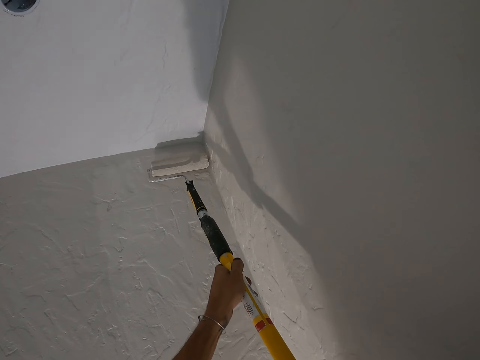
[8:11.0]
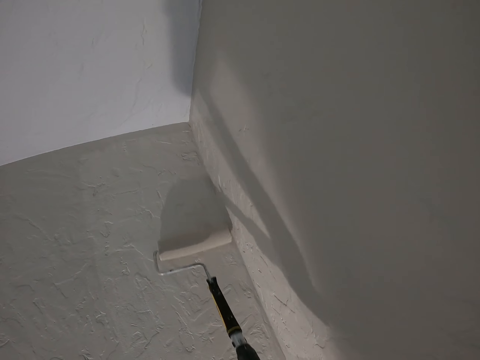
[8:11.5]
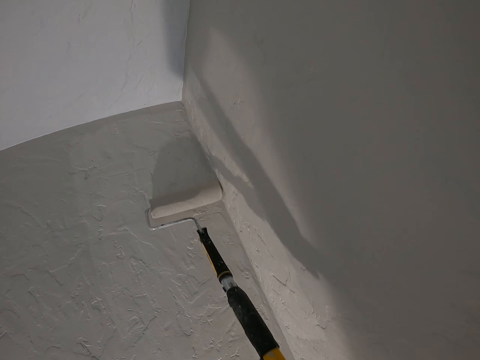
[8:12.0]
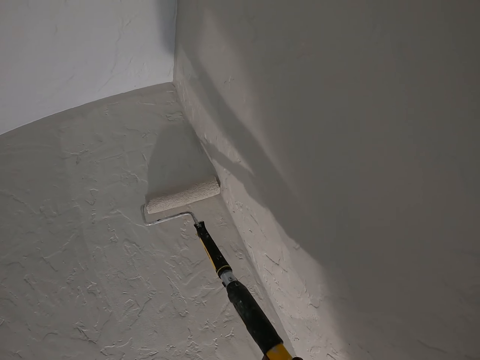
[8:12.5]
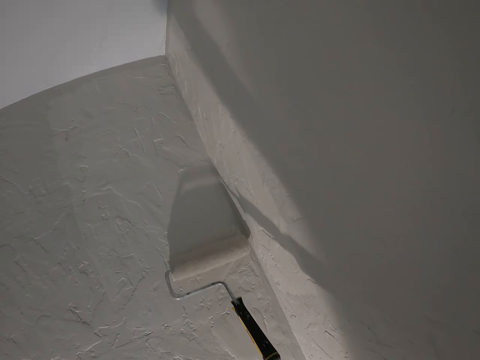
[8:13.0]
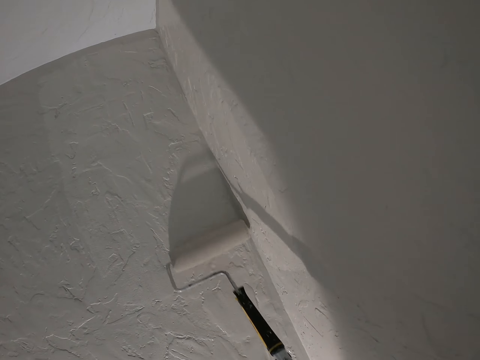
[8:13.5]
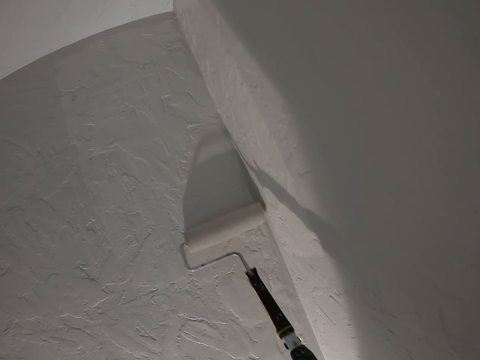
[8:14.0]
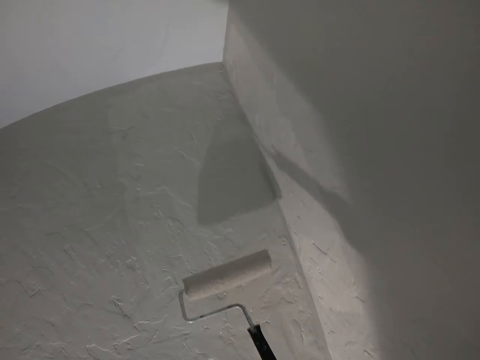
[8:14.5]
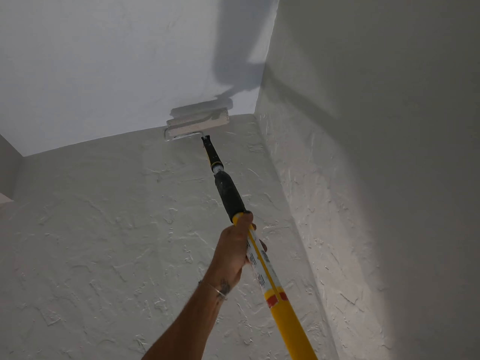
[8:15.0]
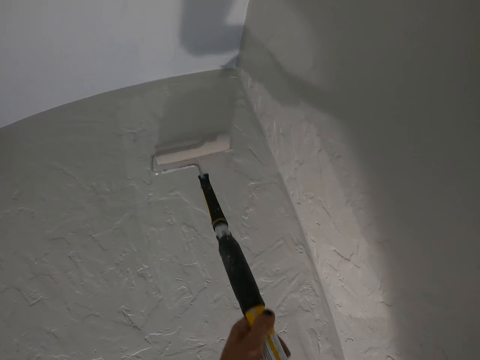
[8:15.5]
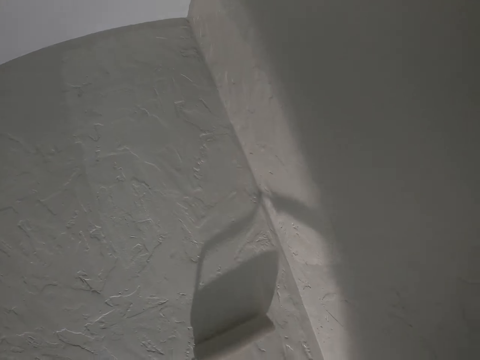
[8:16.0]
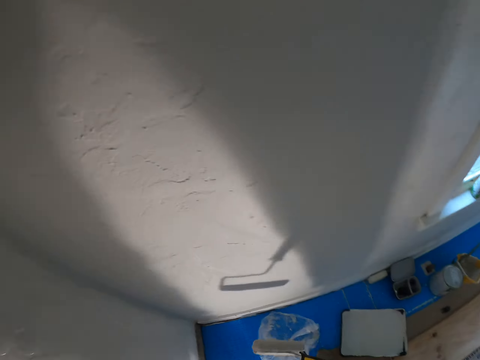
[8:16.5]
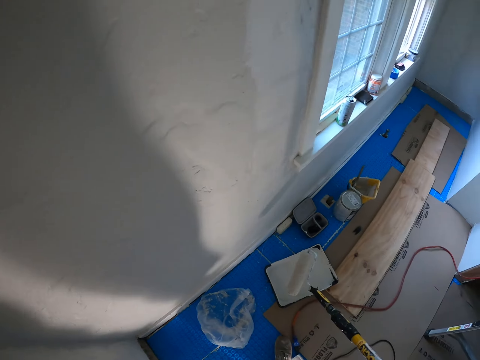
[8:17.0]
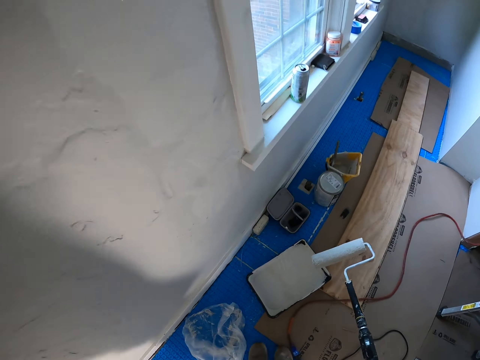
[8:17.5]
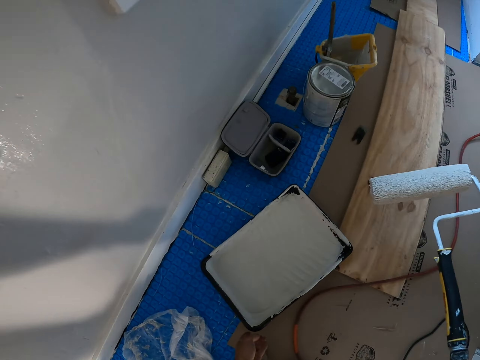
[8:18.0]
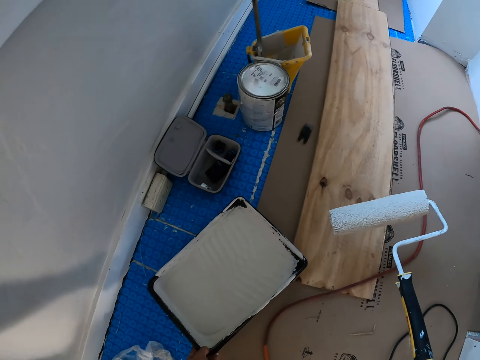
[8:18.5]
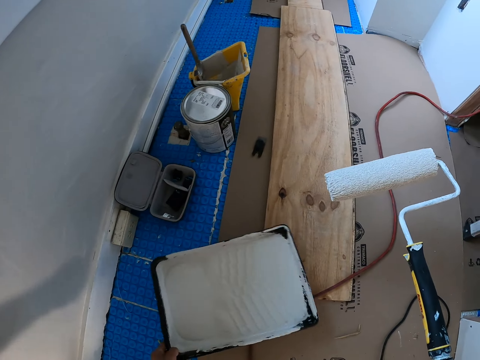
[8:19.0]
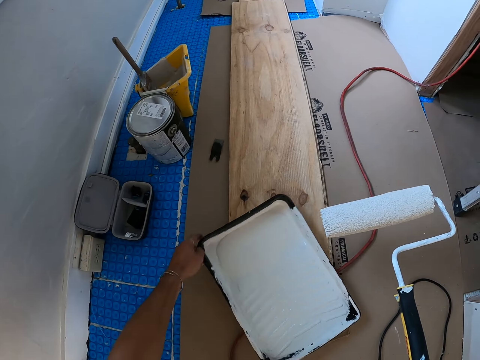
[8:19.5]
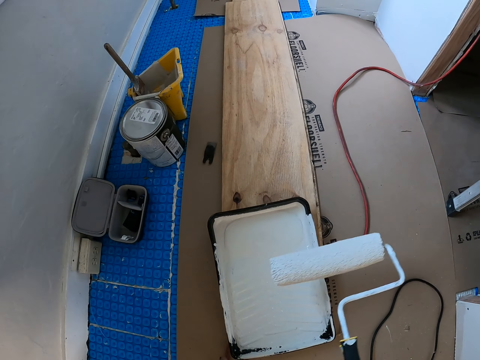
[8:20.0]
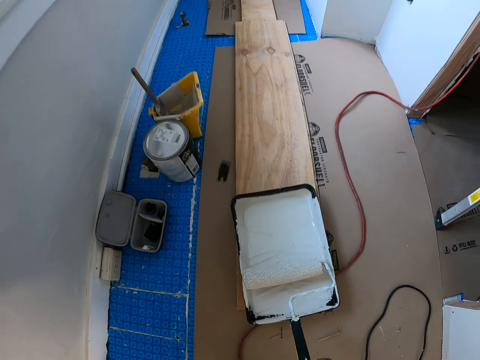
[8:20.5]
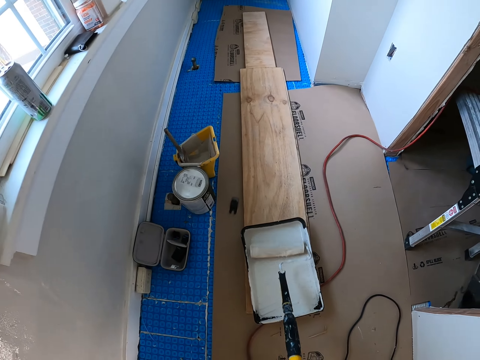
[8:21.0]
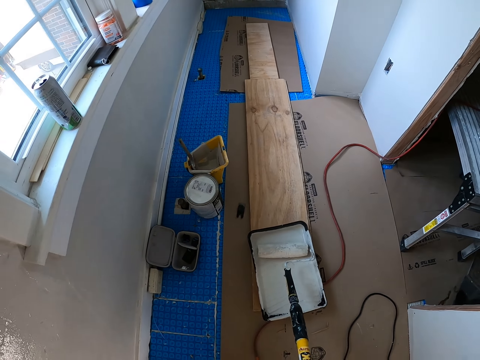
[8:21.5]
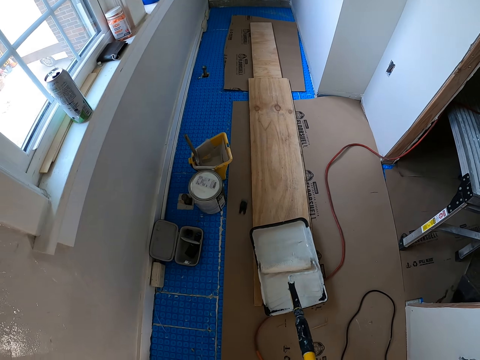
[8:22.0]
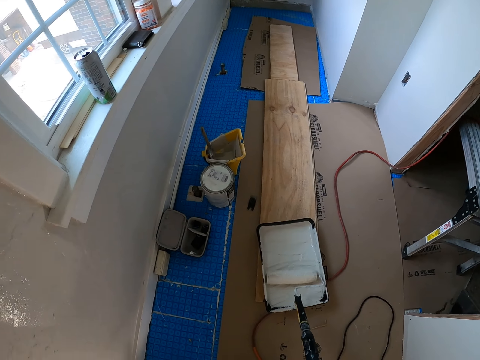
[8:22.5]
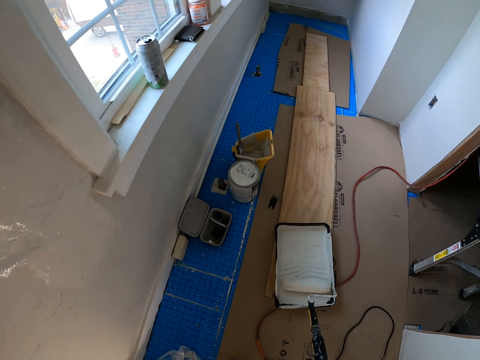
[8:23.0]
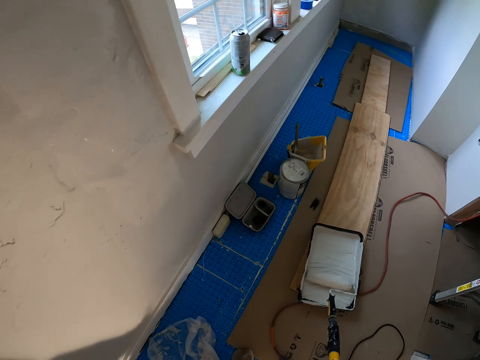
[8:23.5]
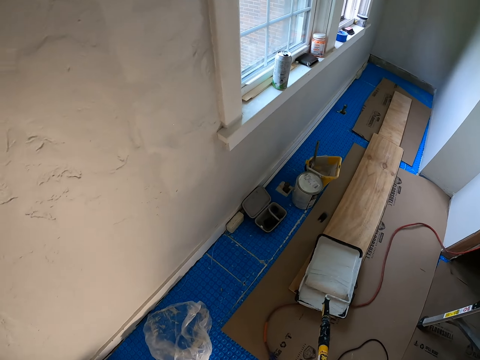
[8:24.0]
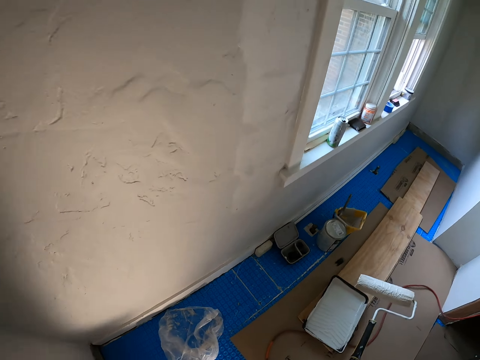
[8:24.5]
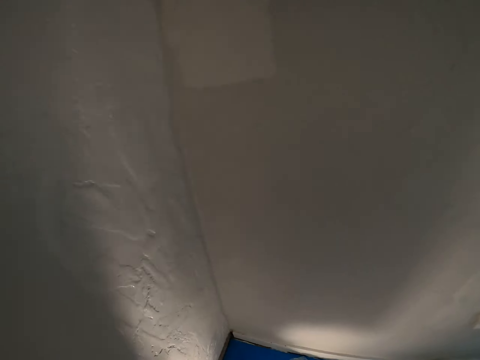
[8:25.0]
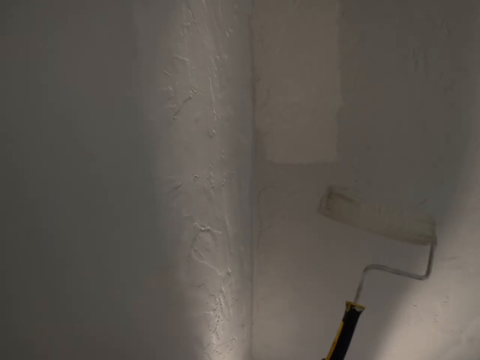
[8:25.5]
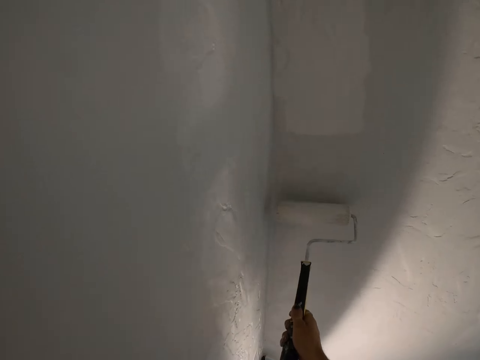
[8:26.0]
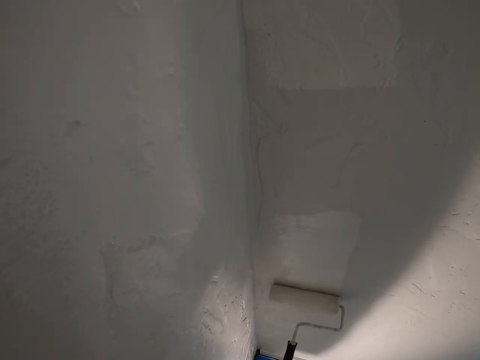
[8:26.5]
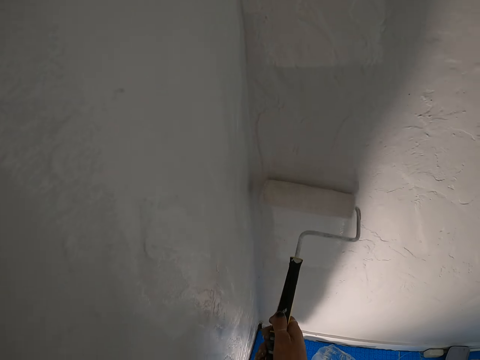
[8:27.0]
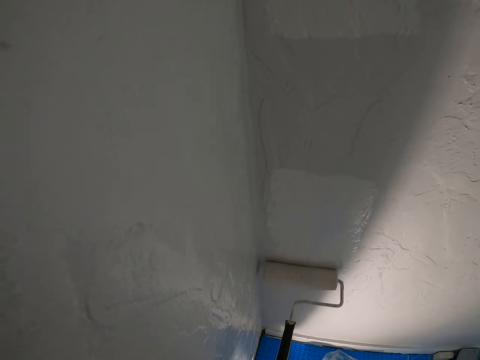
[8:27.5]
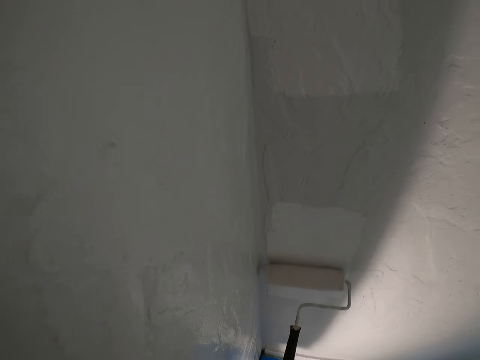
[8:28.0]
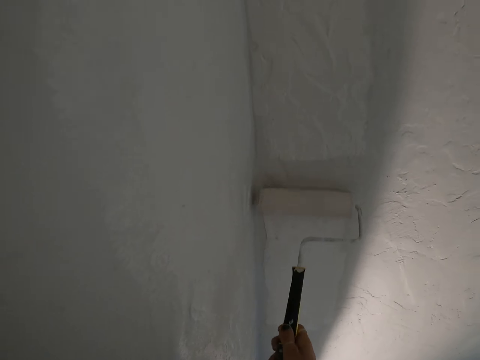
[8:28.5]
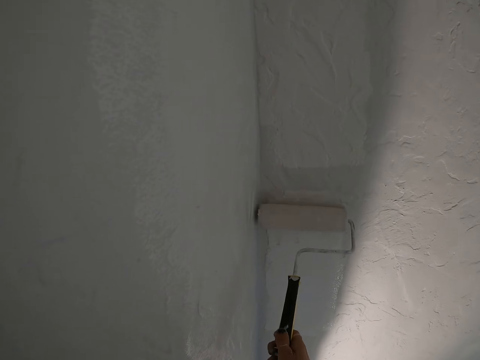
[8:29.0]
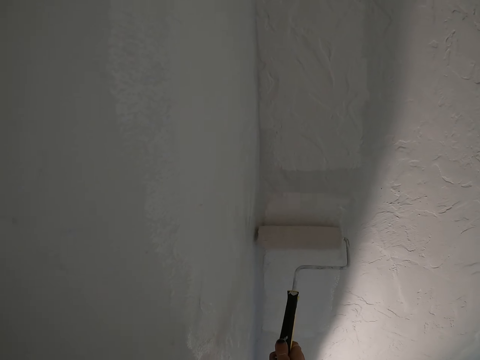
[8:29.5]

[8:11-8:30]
The camera wearer stops the painting. They turn, hold a painting tray, and take a paint. They smear the paint. They roll a roller on the painting tray with paint. They turn around. They paint a wall with a painting roller.

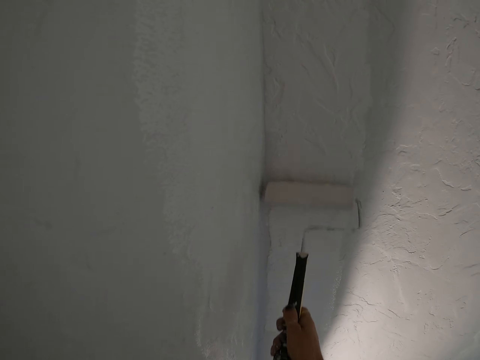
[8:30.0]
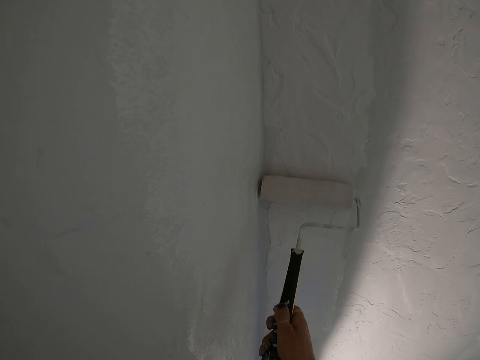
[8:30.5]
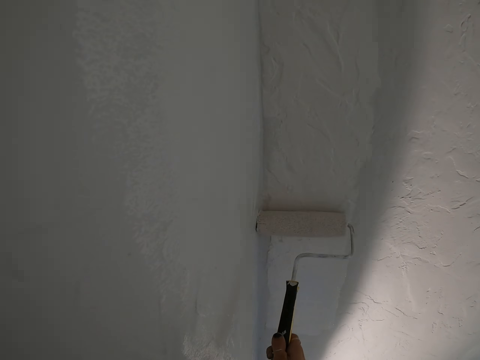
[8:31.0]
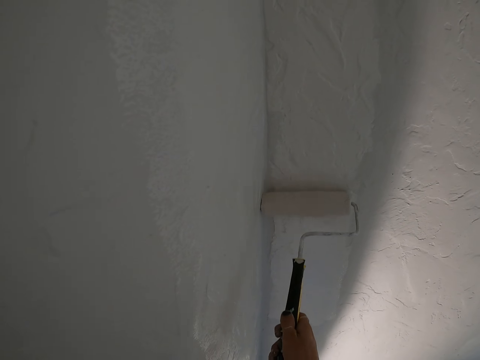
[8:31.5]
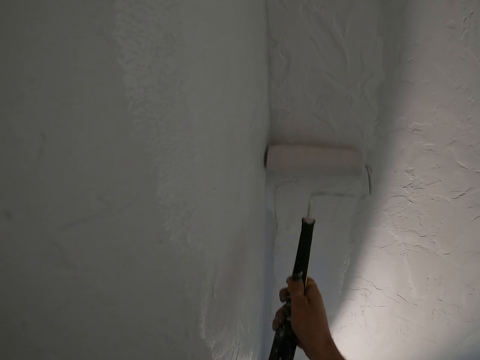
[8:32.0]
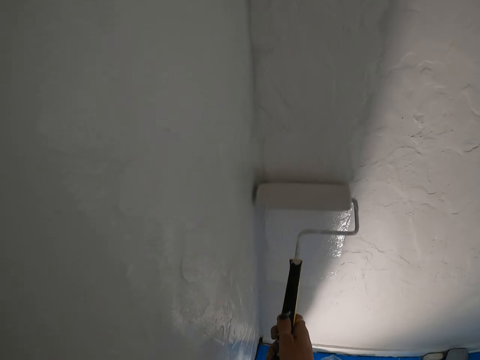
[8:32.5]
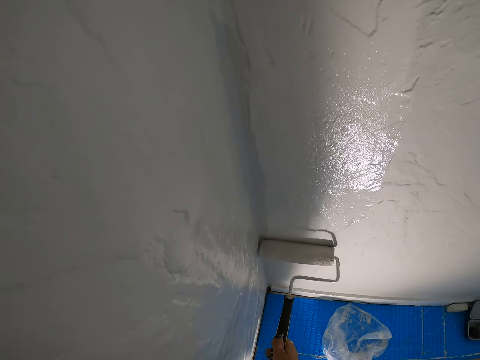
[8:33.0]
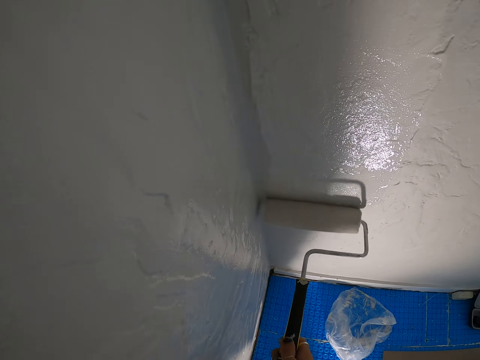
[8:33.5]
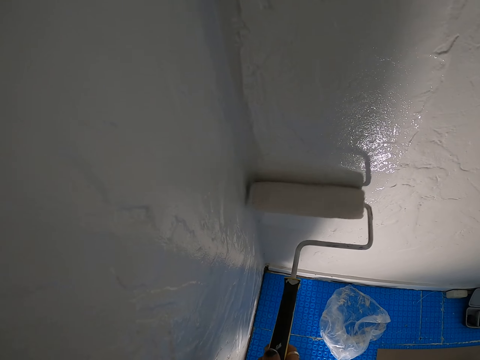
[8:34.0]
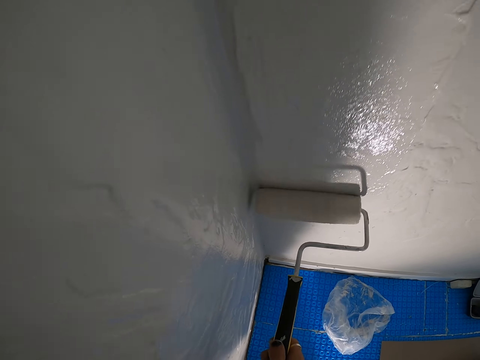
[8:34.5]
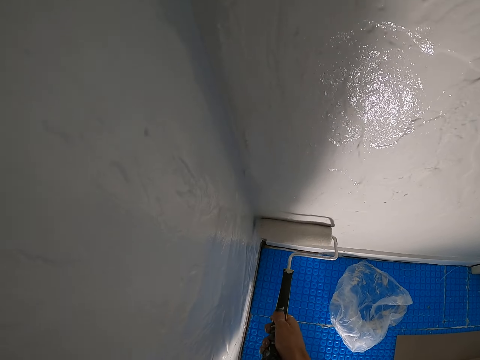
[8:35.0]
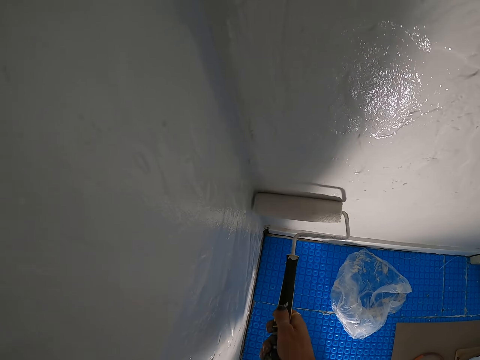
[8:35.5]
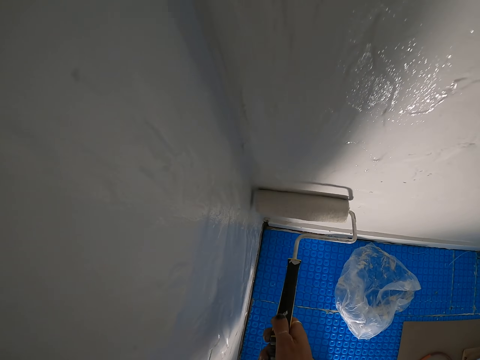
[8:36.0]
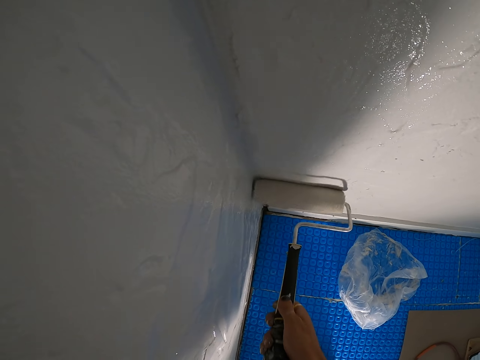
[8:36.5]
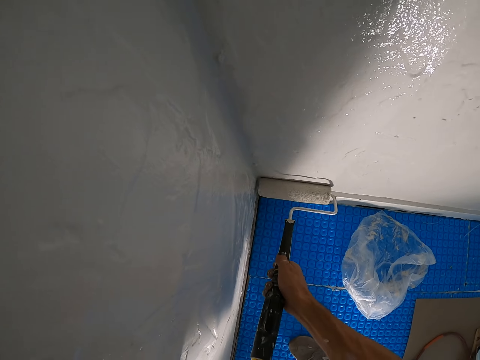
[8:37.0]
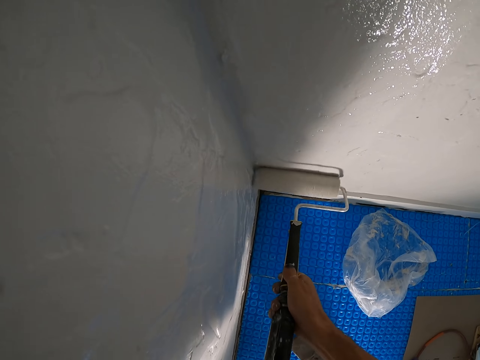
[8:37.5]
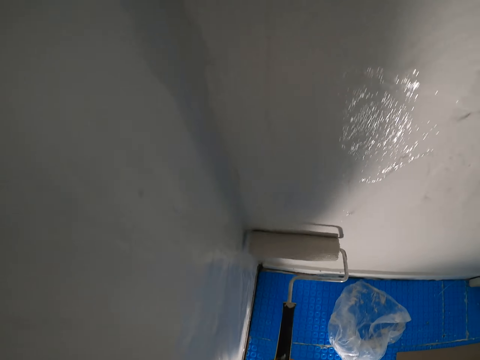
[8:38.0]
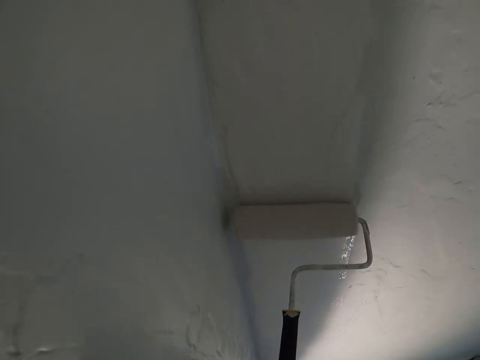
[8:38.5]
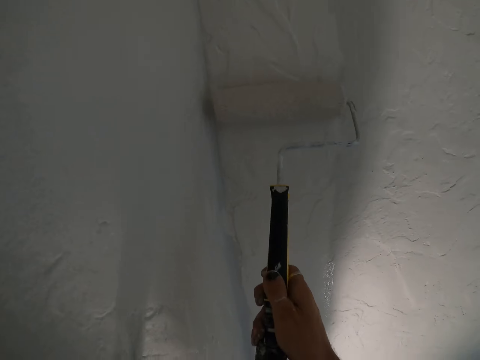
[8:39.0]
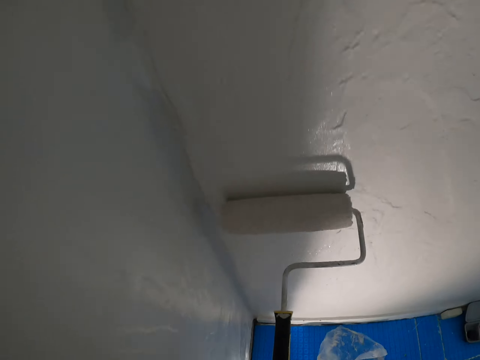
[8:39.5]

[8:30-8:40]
The camera wearer looks at a wall.
